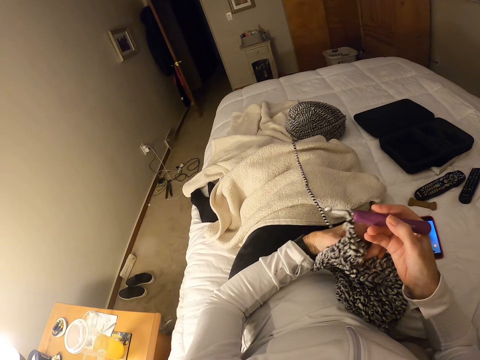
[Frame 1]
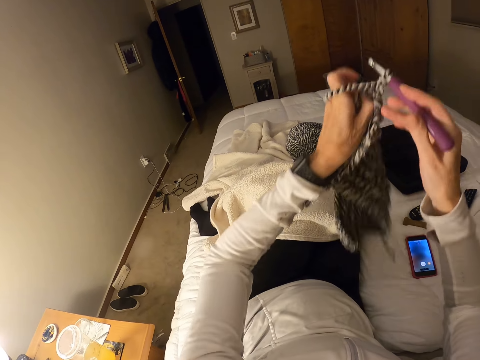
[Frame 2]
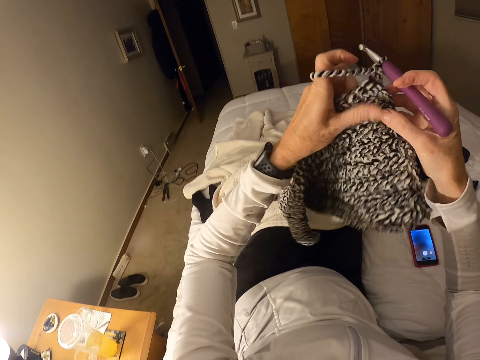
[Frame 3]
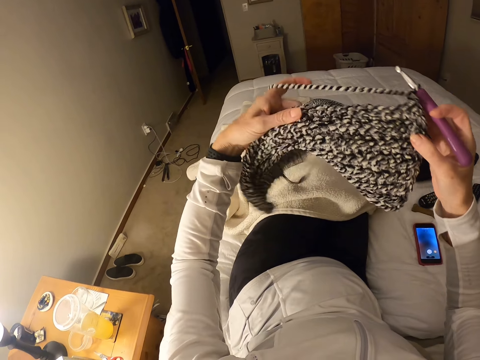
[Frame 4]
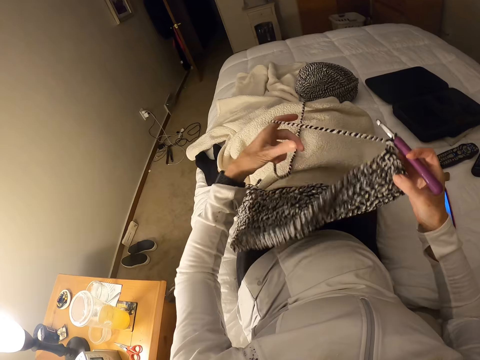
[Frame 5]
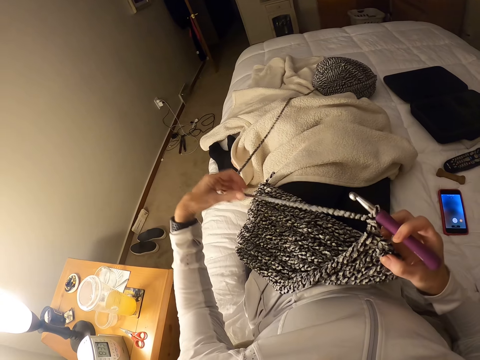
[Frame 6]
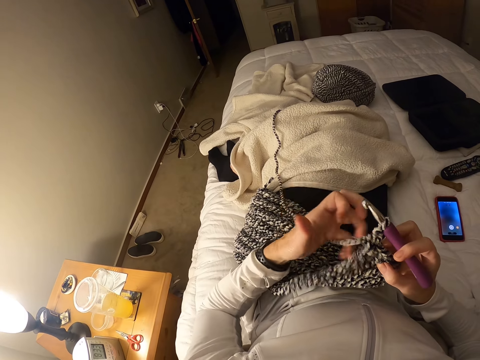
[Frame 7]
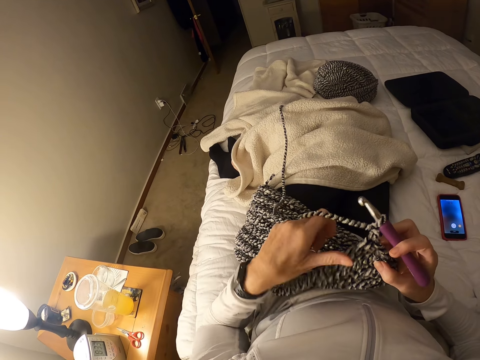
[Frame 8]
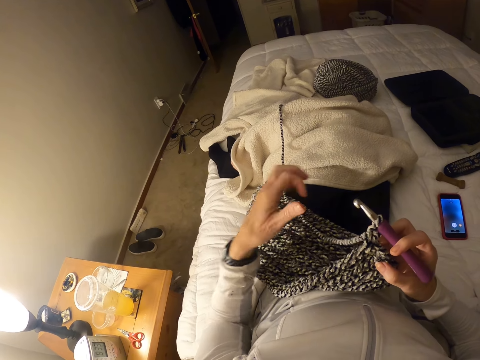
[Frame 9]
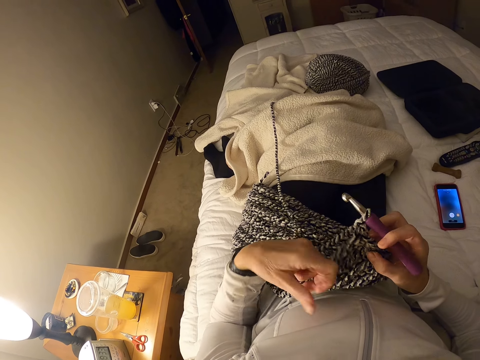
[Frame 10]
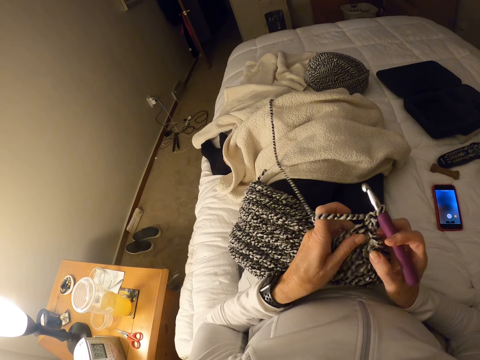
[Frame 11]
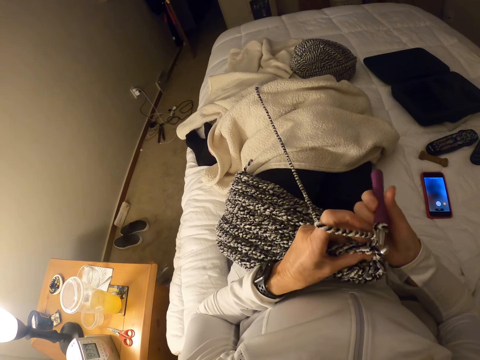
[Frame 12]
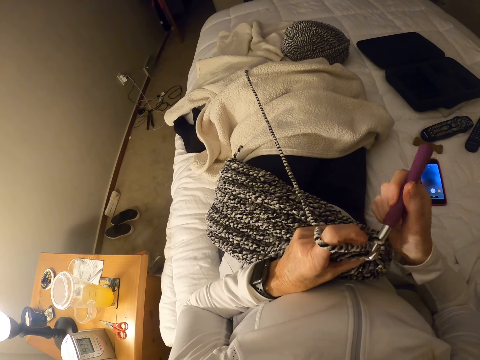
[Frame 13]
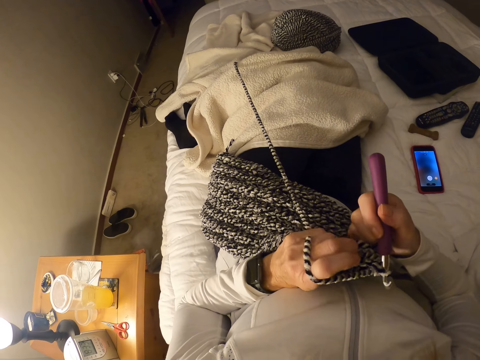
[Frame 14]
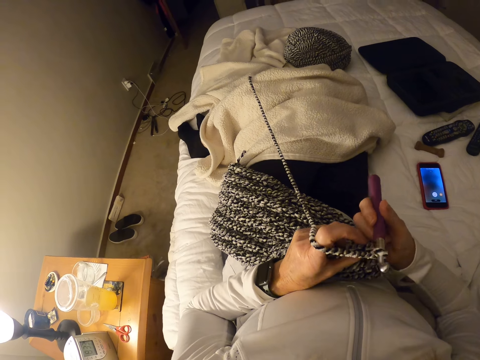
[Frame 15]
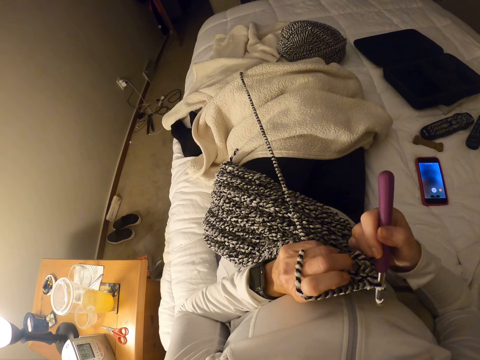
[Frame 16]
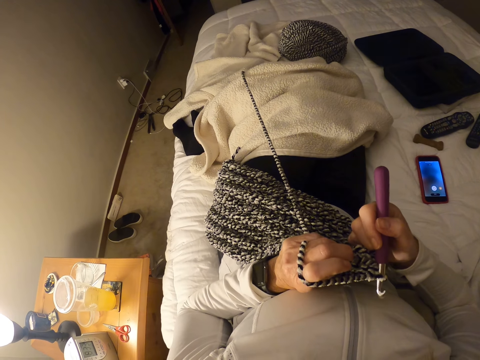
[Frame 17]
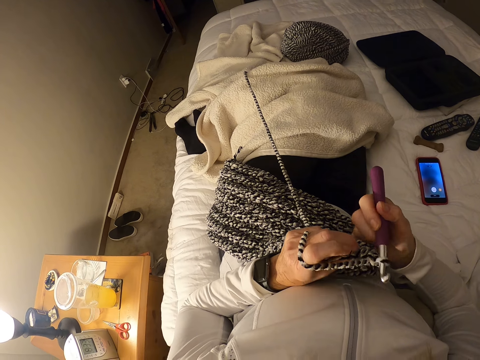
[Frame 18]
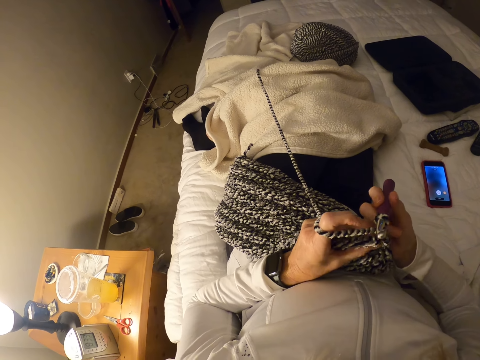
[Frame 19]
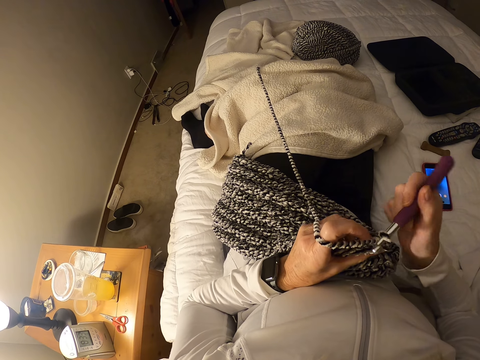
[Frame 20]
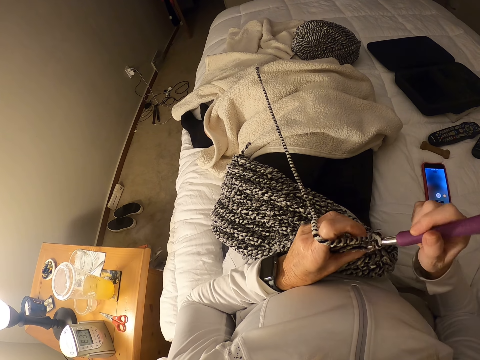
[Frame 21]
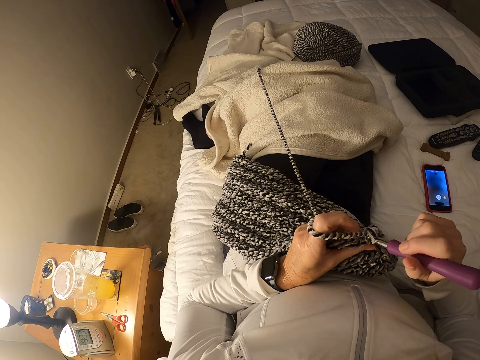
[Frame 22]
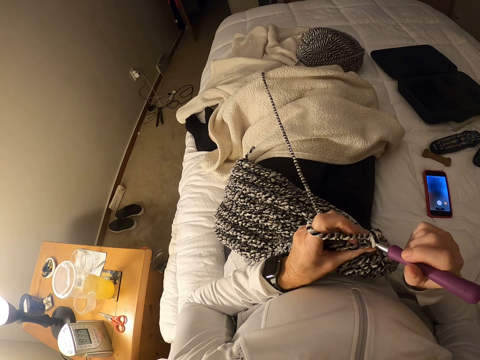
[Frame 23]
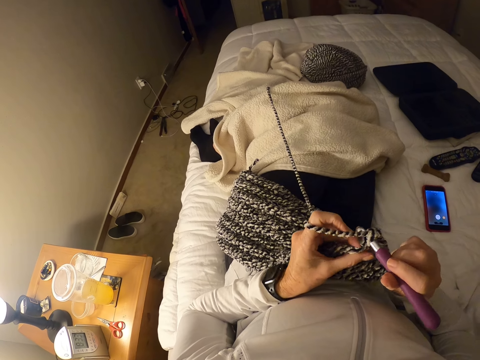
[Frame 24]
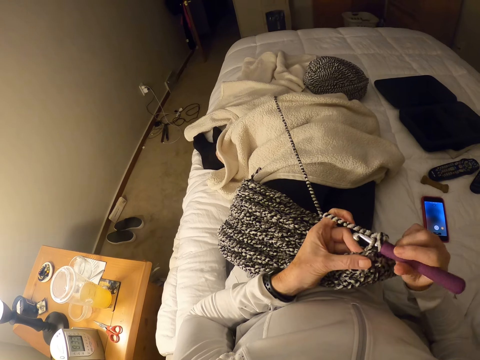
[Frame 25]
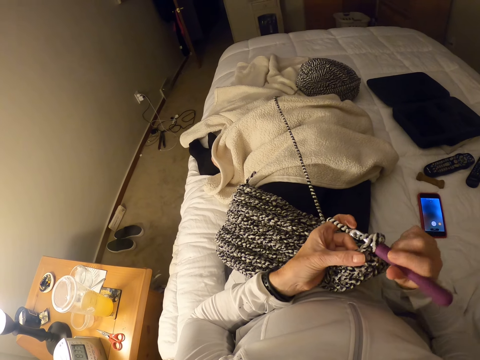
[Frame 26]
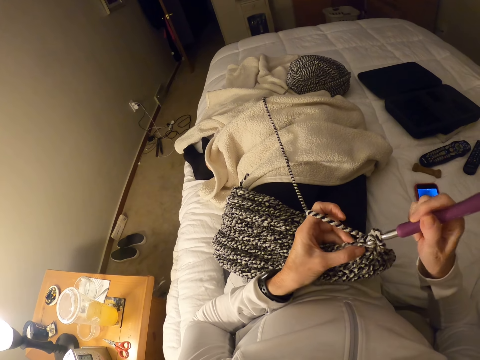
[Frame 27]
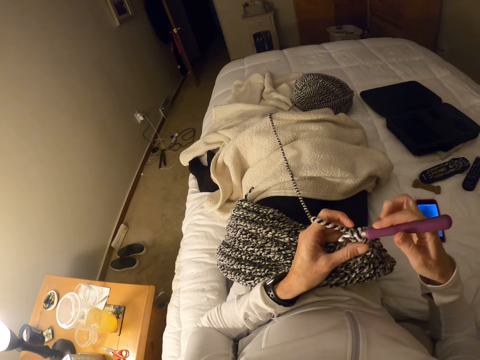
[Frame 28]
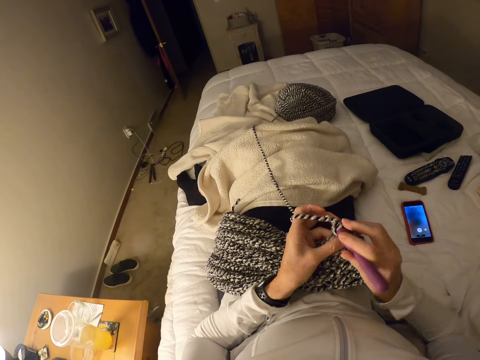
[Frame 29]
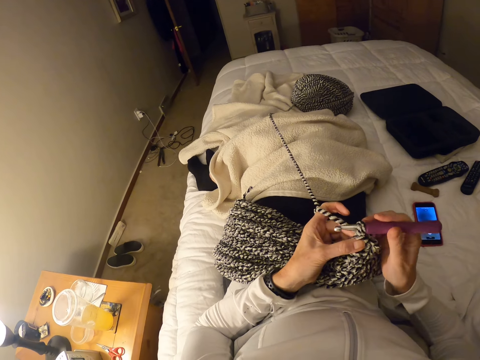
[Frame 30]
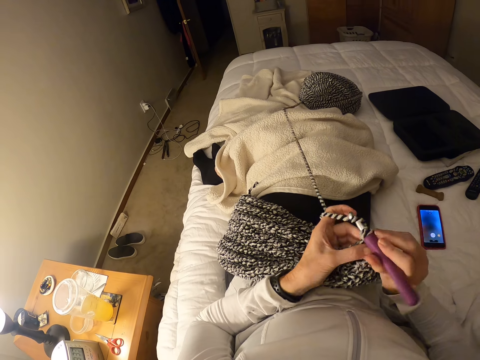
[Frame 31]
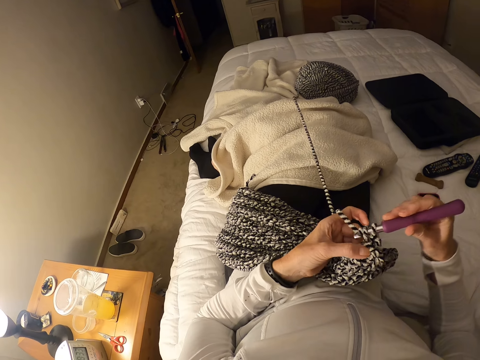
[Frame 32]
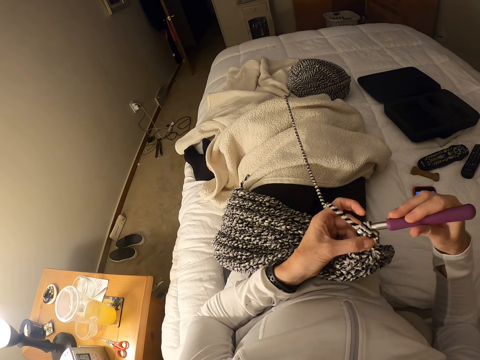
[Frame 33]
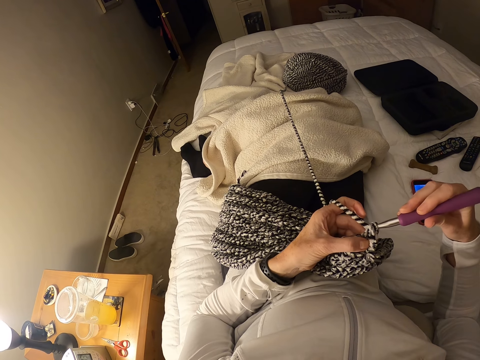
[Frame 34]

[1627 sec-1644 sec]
The camera wearer turns the knitted cloth. They pull the thread. They fold the thread on the left hand. They look at the knitted cloth. They crochet the crochet cloth.

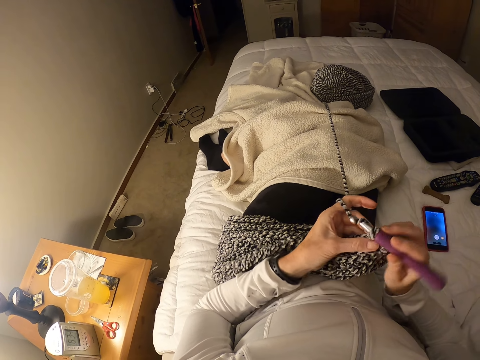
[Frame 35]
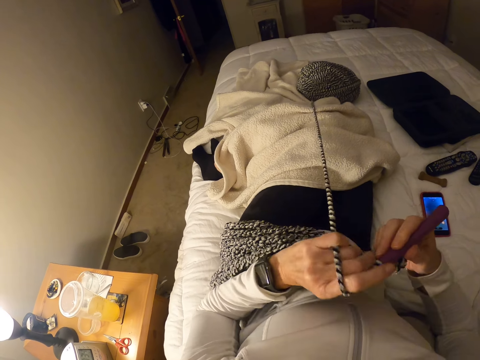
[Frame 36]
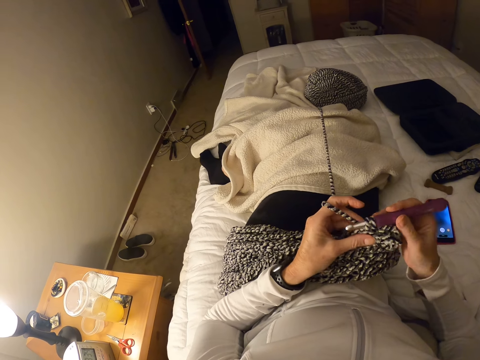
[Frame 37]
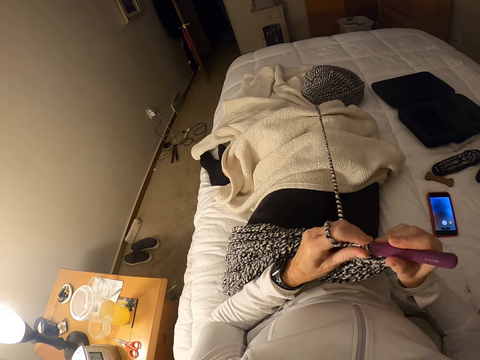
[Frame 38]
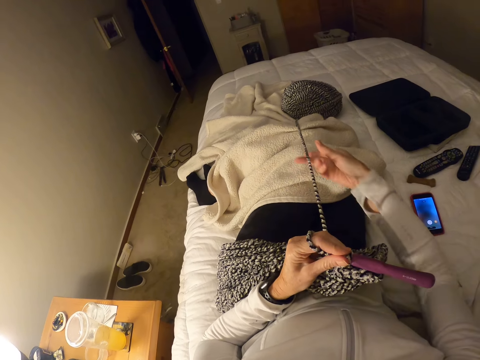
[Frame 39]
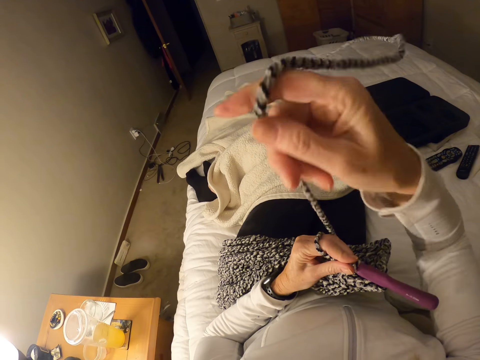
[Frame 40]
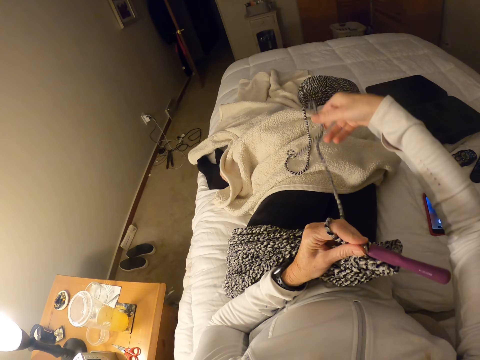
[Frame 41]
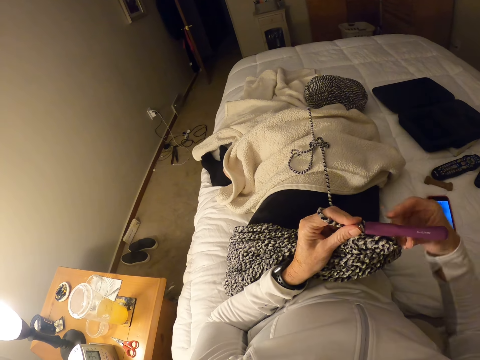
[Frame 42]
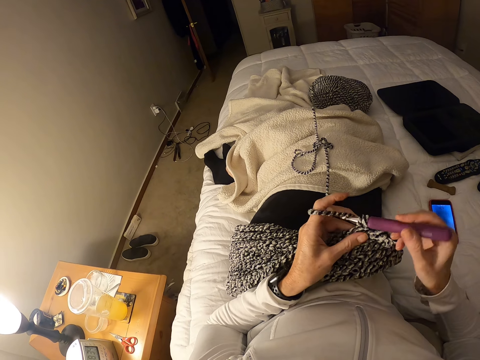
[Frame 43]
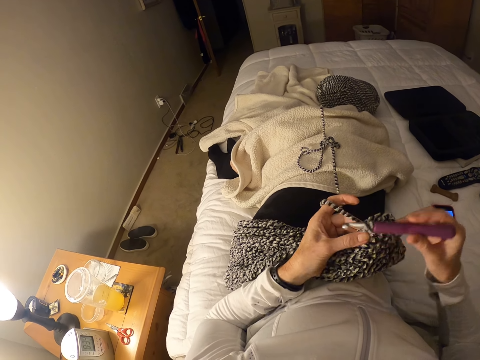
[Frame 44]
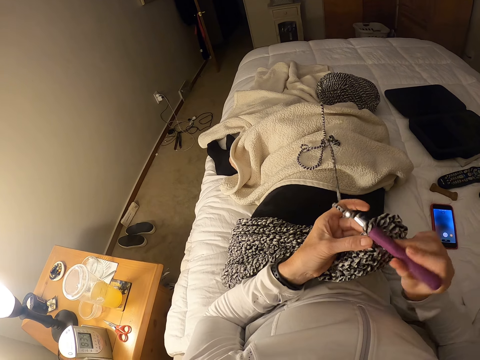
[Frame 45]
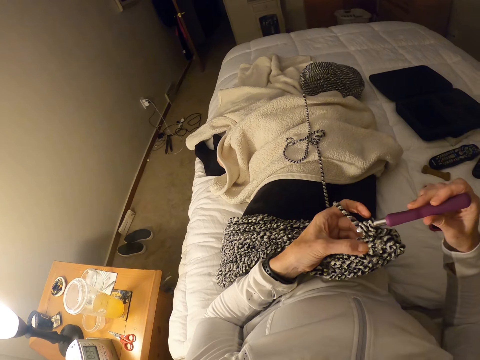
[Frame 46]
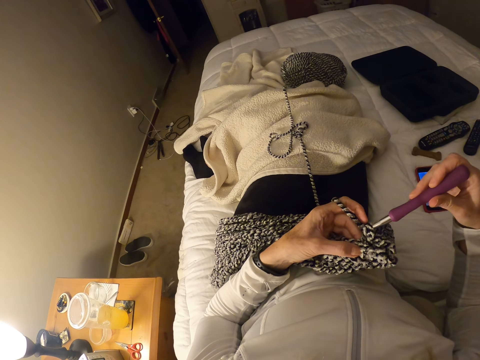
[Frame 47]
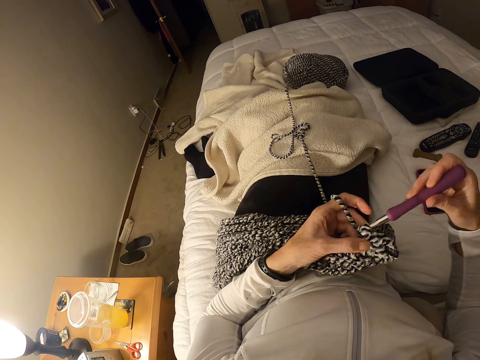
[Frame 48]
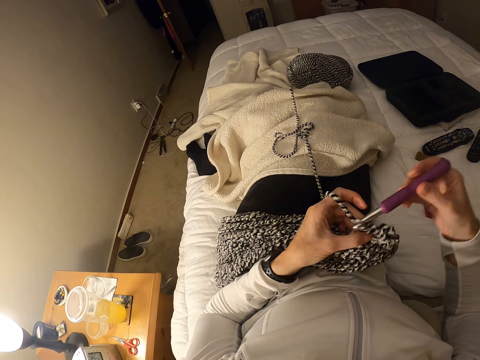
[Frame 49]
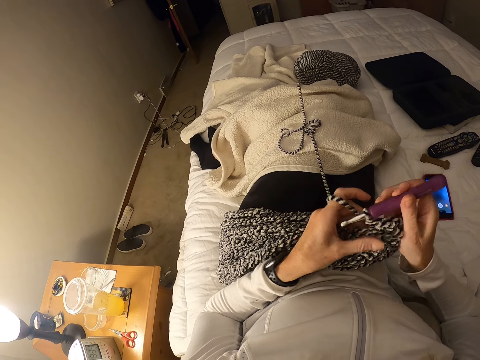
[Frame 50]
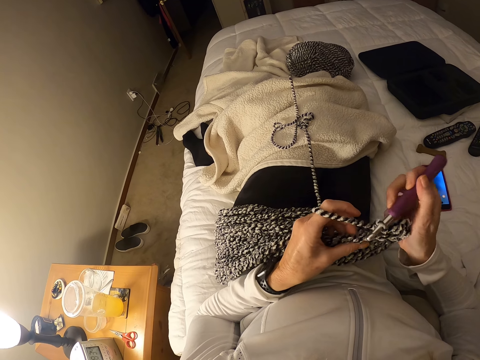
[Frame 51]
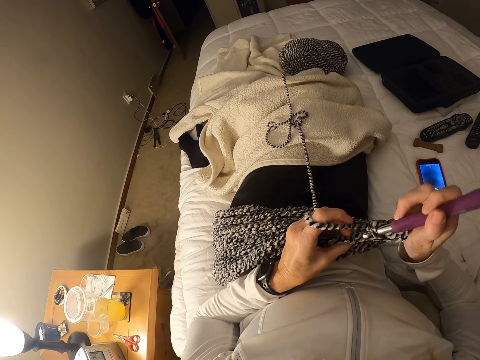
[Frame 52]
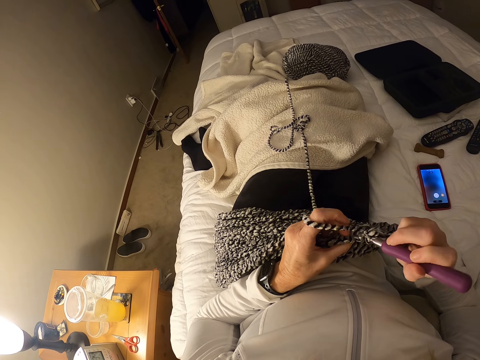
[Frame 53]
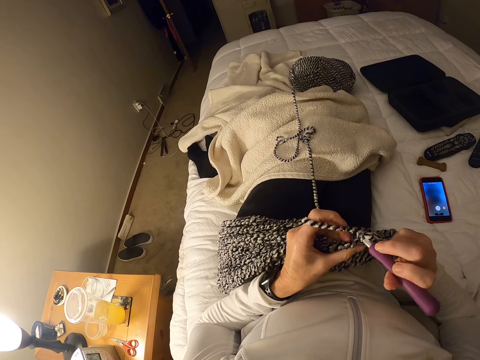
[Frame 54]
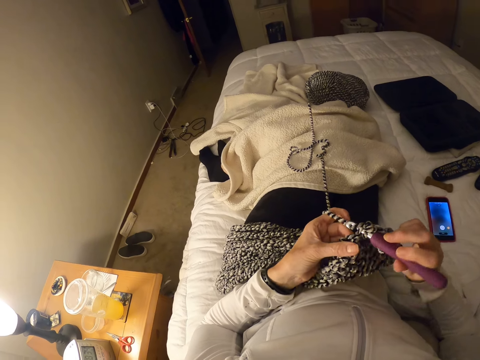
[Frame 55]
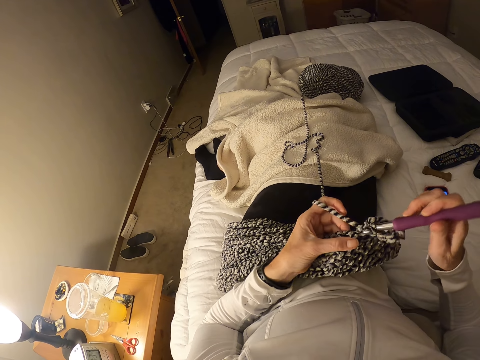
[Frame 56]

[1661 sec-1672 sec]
The camera wearer holds the crochet hook with the left hand. They pull the thread from the yarn. They crochet the crochet cloth.
